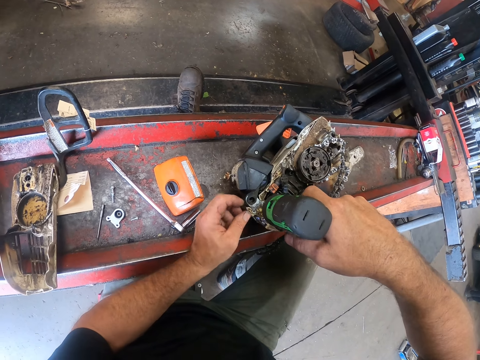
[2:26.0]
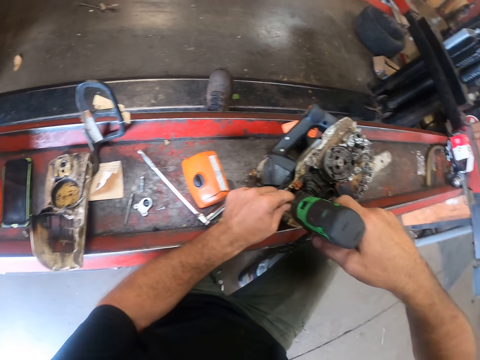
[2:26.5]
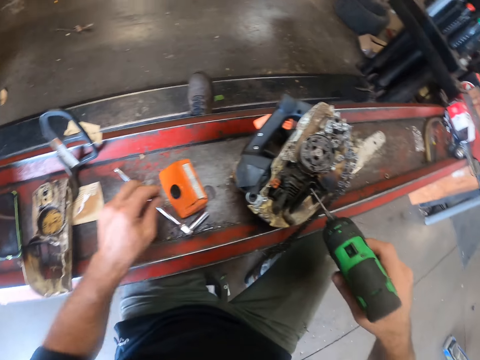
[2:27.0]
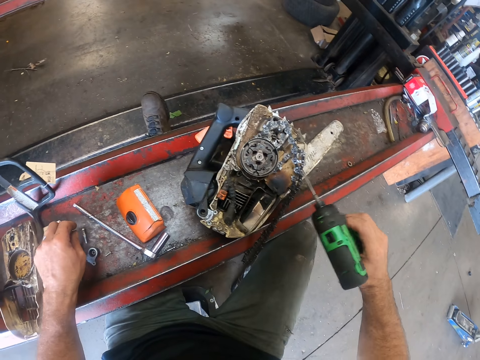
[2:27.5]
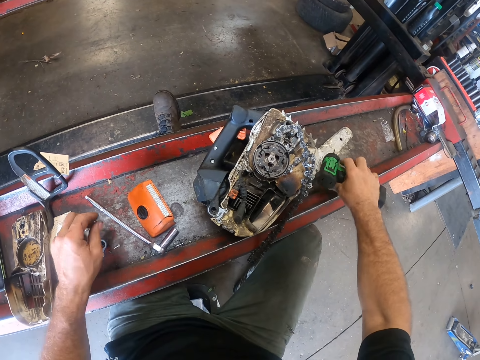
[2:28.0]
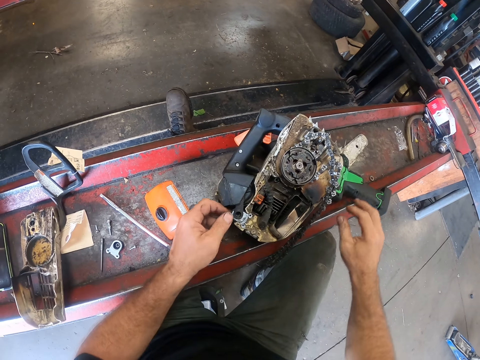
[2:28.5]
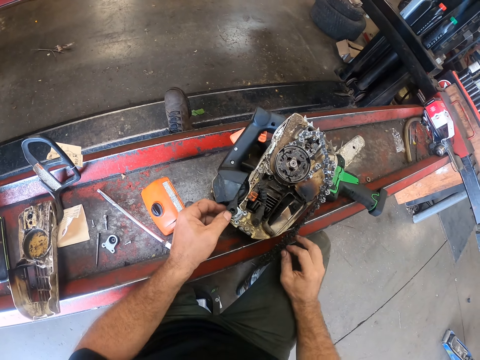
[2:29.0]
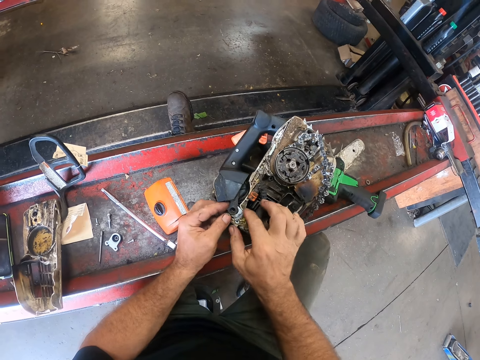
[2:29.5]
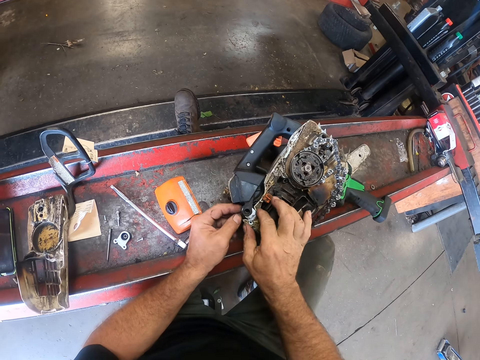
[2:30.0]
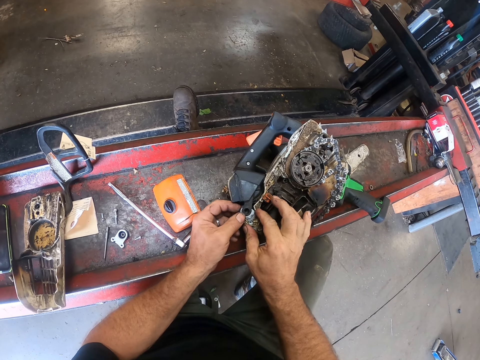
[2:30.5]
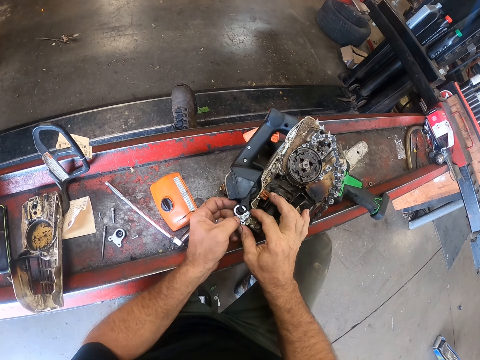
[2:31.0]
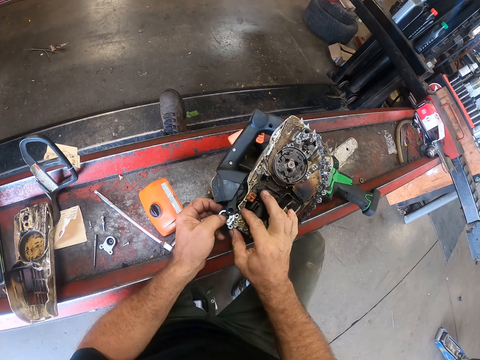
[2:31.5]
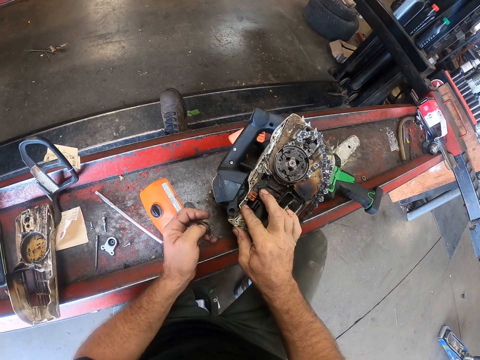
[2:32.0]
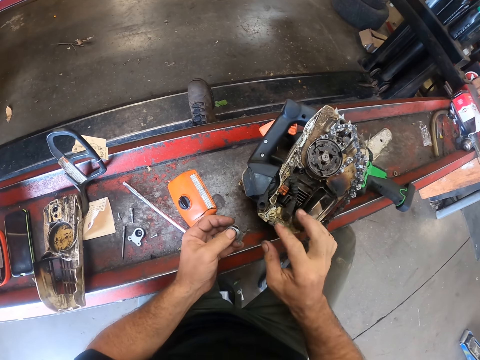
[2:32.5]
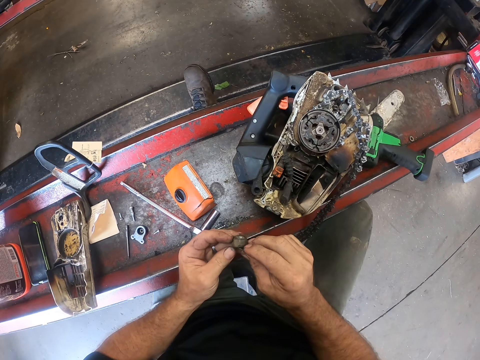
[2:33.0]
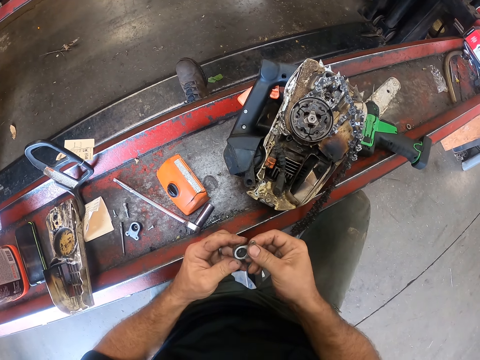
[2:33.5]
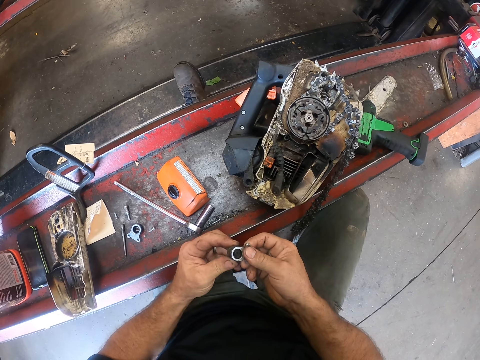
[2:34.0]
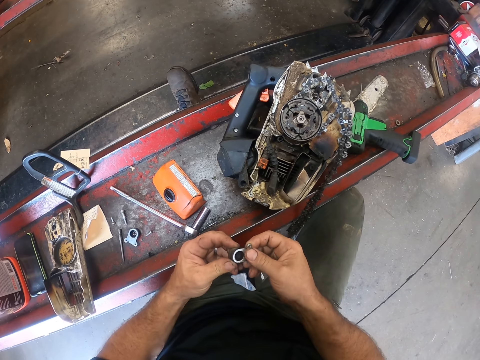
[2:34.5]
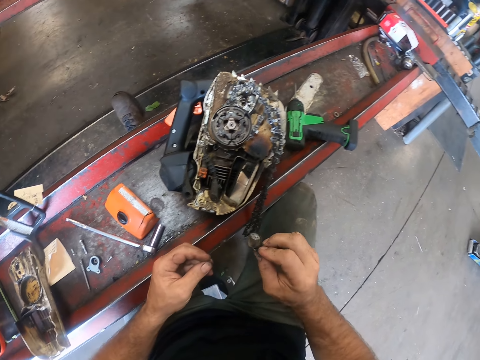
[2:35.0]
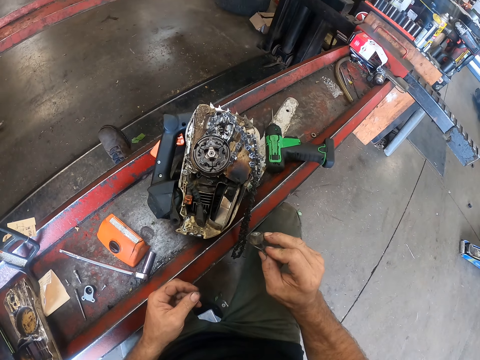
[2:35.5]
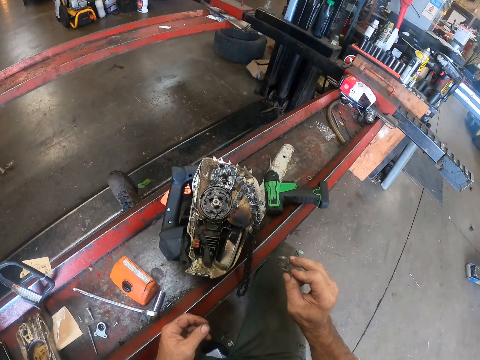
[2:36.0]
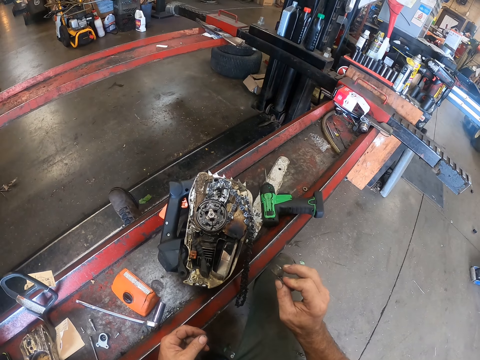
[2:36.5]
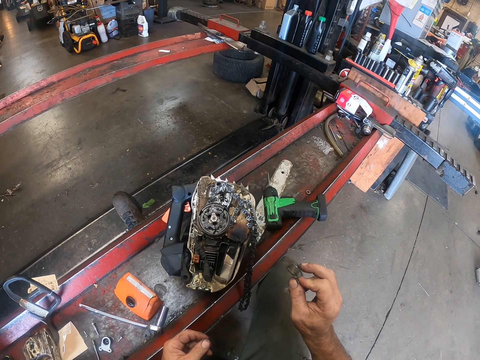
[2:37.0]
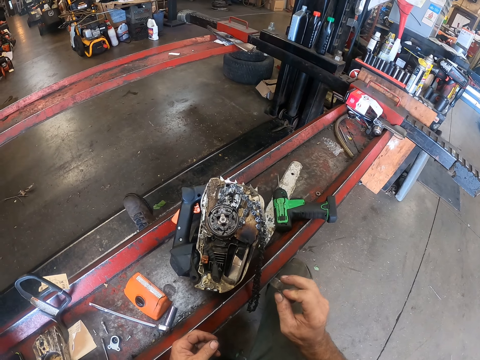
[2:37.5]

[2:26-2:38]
The camera wearer picks out the screw from the chainsaw with his left hand. He drops the screw on the work table. He drops the screwdriver gun on the work table. He tries to remove a part of the chainsaw with his left hand. He tries to remove the part of the chainsaw with both hands. He removes the part of the chainsaw with his left hand. He touches the spare part of the chainsaw with both hands. He inspects something.

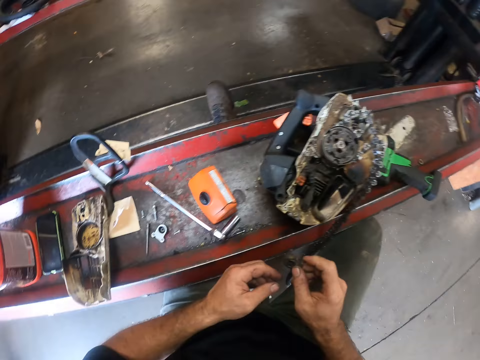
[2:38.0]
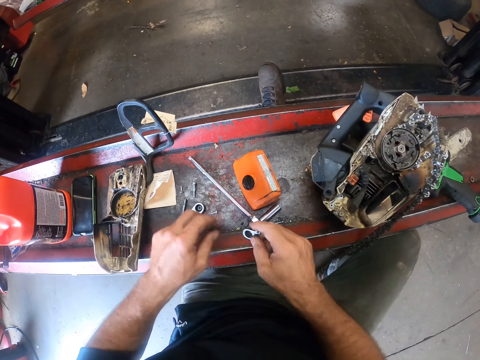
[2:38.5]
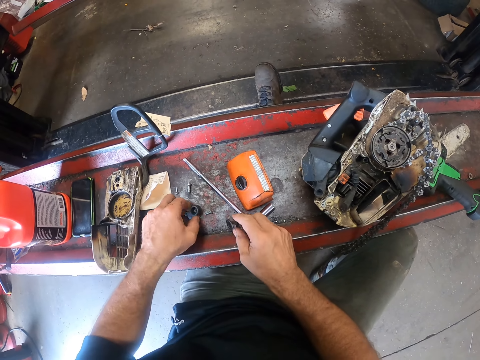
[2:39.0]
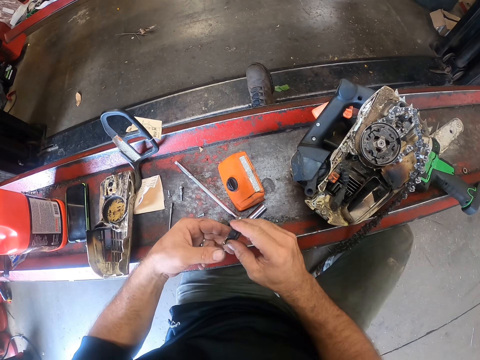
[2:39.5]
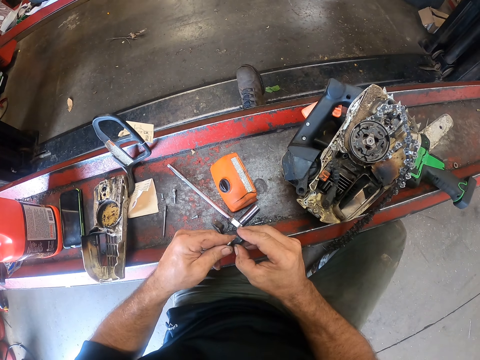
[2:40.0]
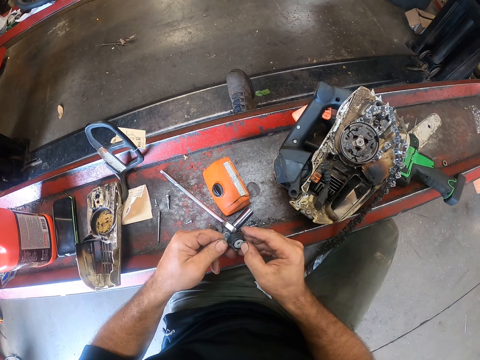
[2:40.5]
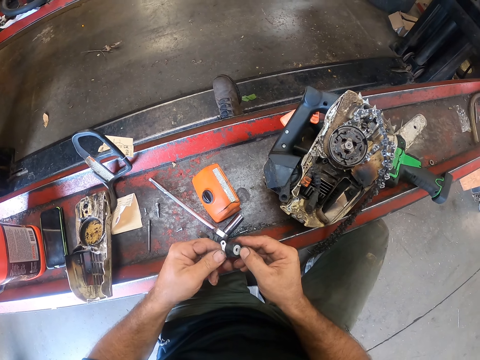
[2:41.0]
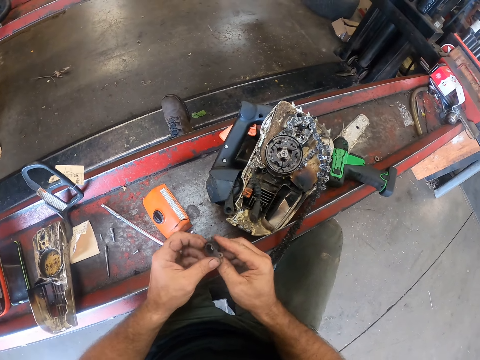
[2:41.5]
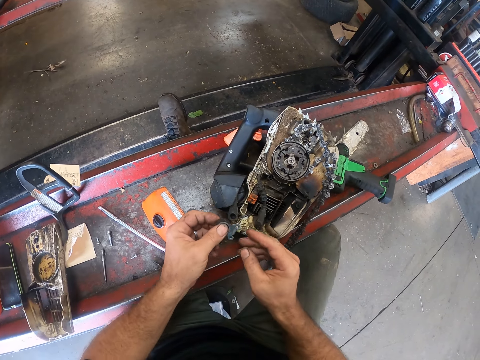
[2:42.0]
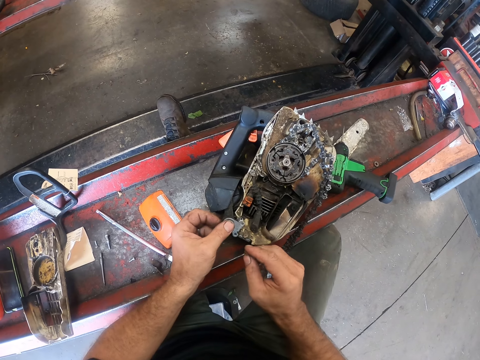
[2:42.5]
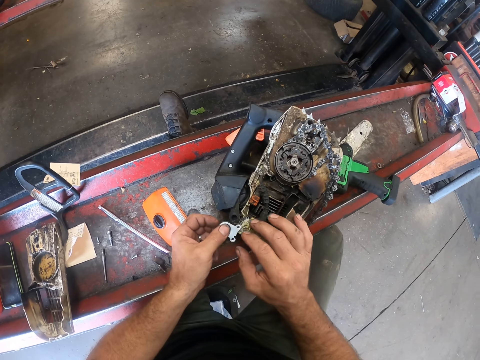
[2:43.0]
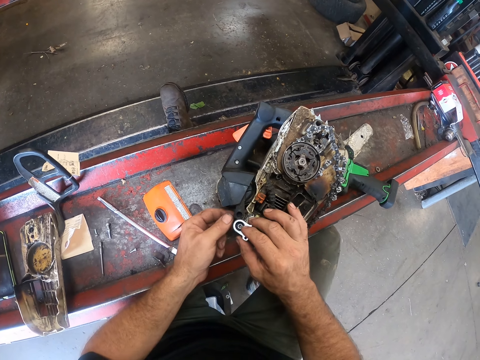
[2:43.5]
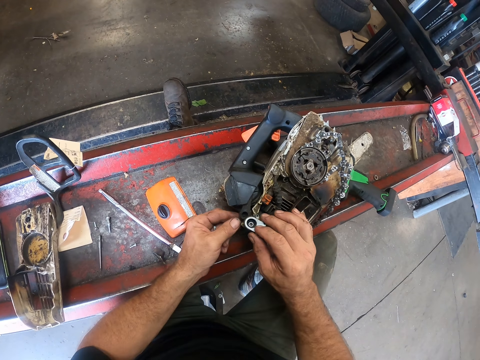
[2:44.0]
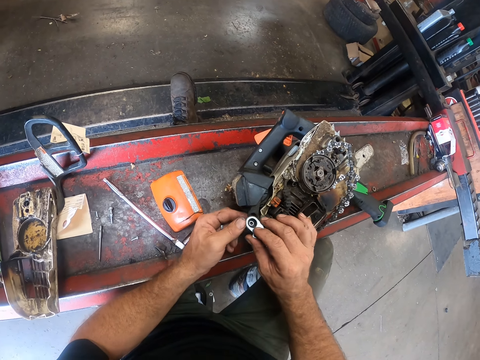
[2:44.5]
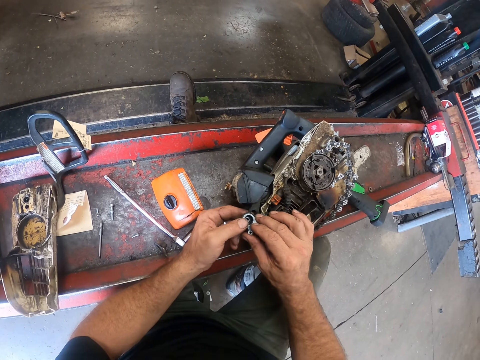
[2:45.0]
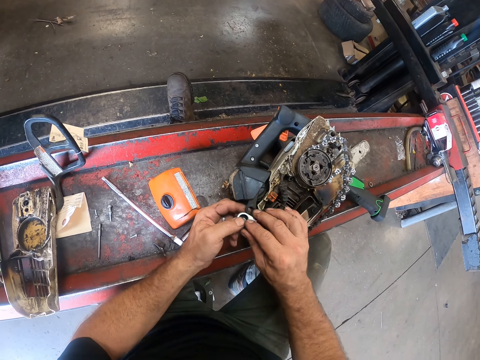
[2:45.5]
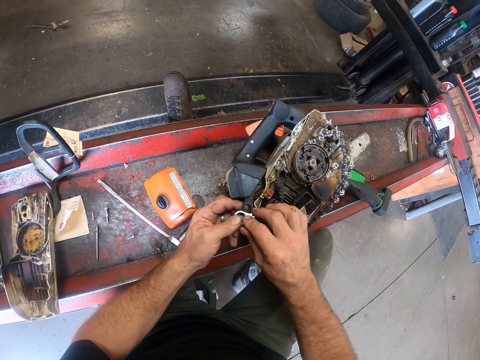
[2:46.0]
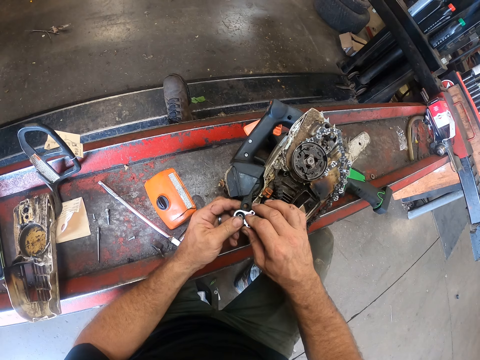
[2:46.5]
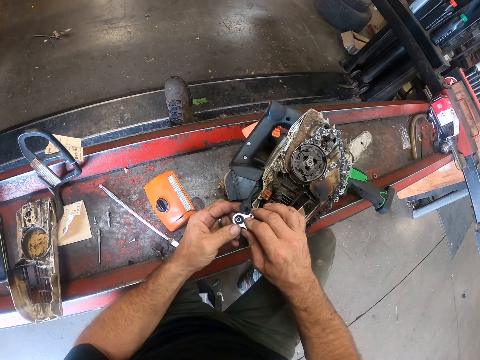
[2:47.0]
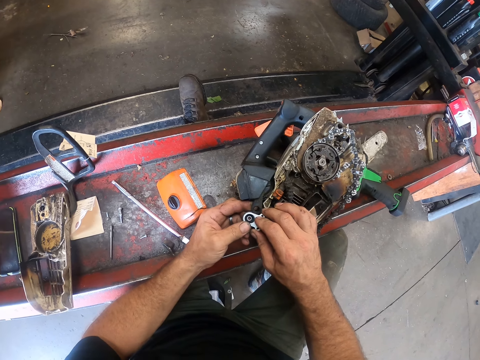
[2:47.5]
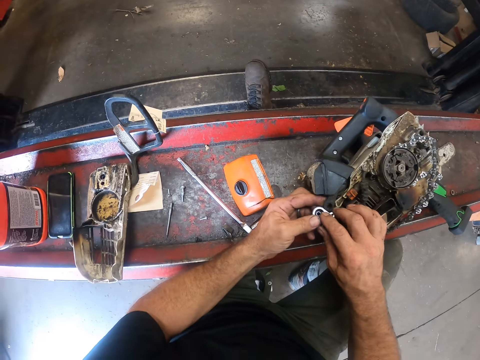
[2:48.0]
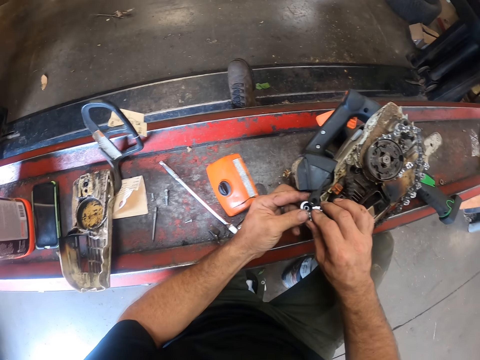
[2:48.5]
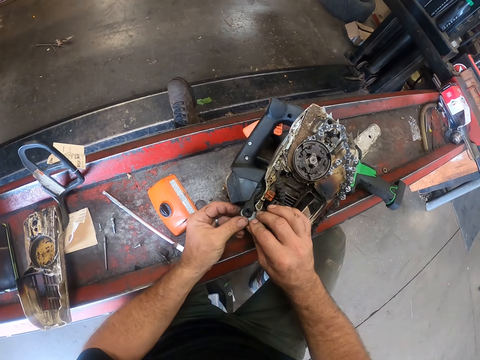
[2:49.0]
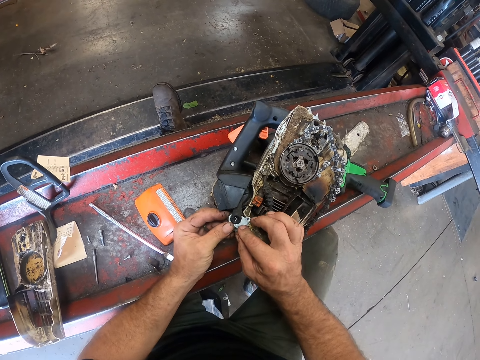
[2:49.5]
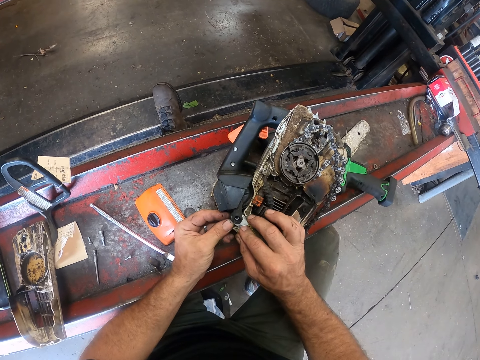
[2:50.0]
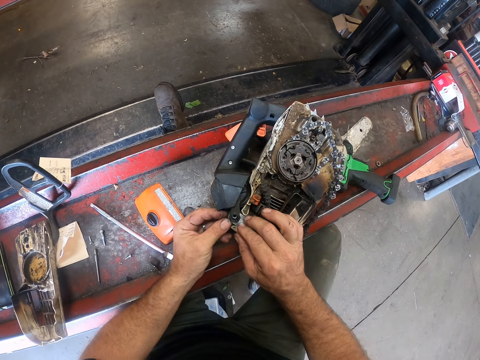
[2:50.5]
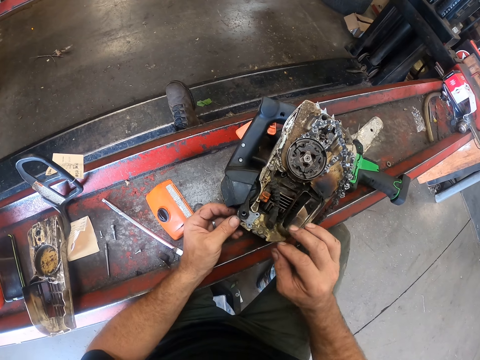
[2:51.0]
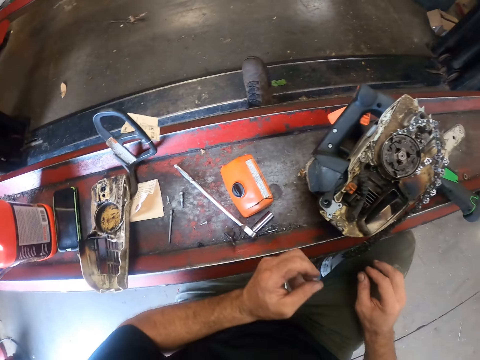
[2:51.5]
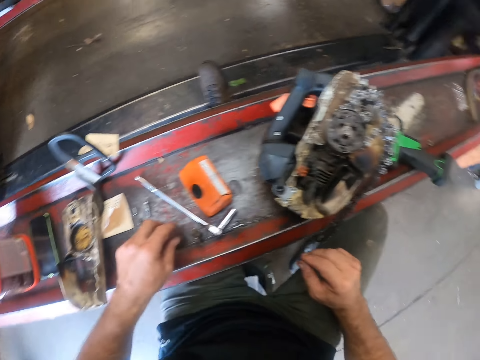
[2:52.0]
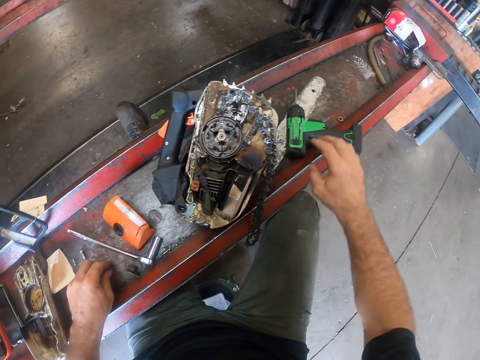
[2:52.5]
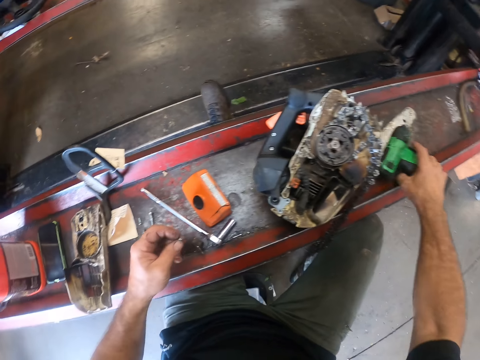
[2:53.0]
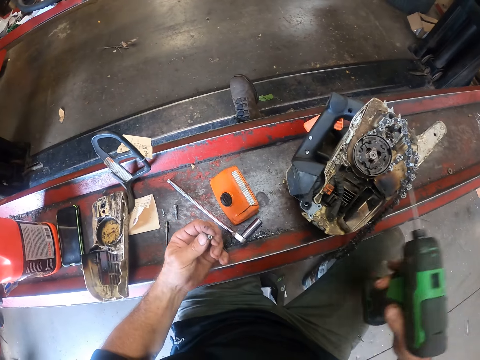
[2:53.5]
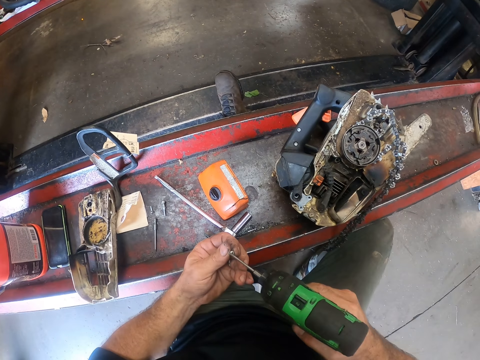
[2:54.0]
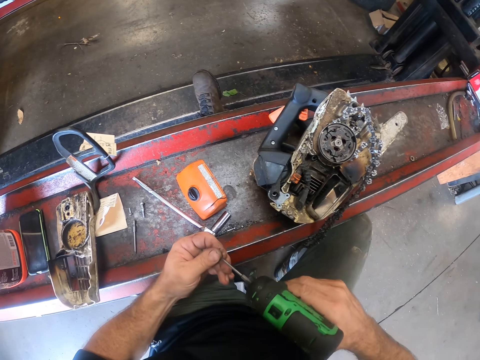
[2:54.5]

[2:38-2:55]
The camera wearer drops the spare part of the chainsaw on the work table. He picks up the spare part of the chainsaw from the work table with his left hand. He passes the spare part of the chainsaw from his left hand to his right hand. He inspects something. He places the spare part of the chainsaw onto the chainsaw with his left hand. He removes the spare part of the chainsaw from the chainsaw with his left hand. He sets the spare part of the chainsaw onto the chainsaw with both hands. He picks up a screw from the work table with his left hand. He picks up the screwdriver gun from the work table with his right hand. He attaches the screw to the screwdriver gun.
